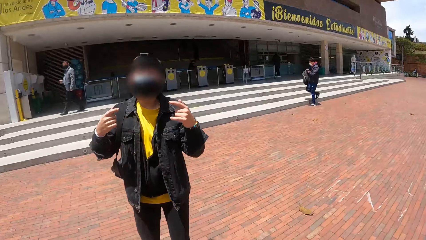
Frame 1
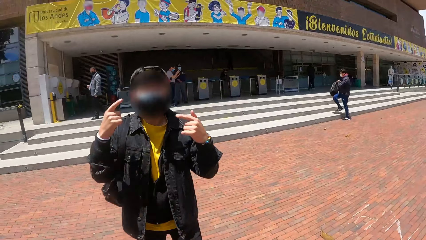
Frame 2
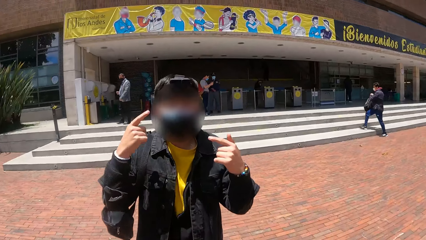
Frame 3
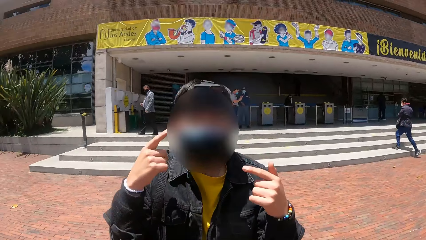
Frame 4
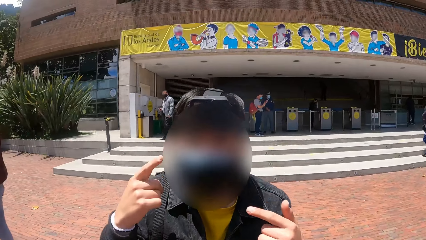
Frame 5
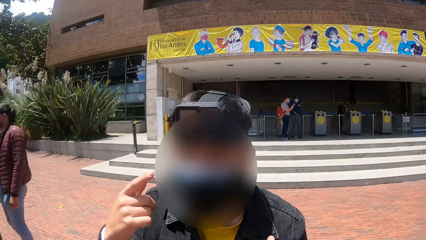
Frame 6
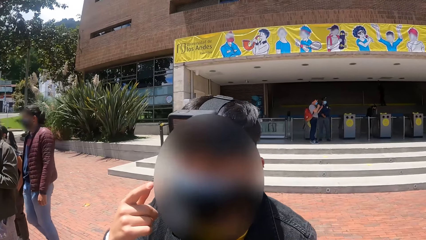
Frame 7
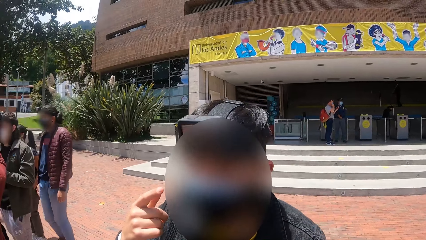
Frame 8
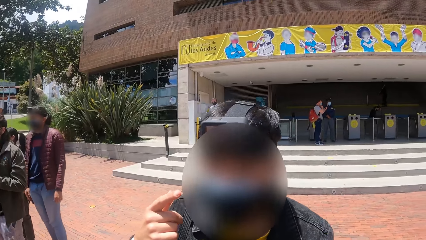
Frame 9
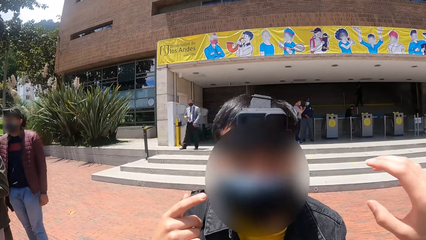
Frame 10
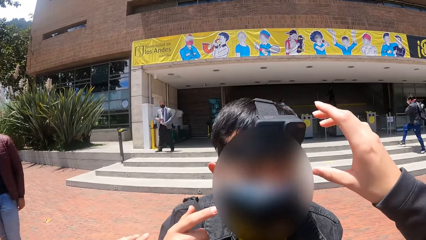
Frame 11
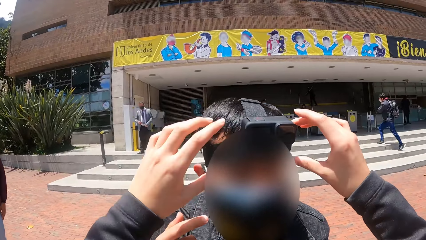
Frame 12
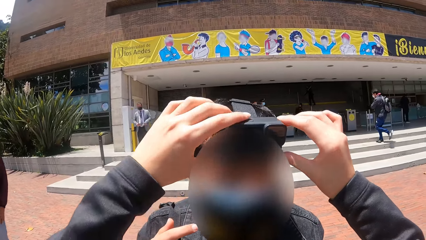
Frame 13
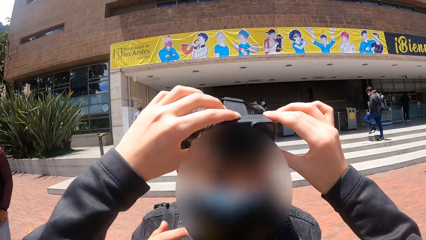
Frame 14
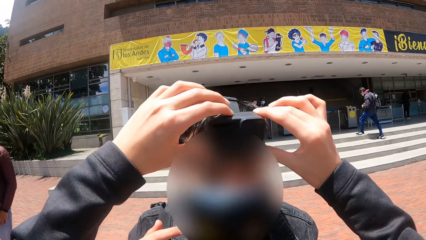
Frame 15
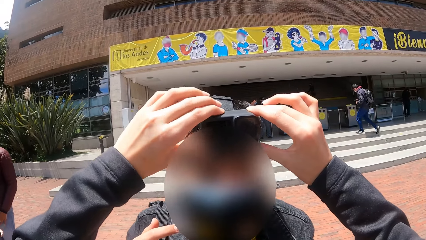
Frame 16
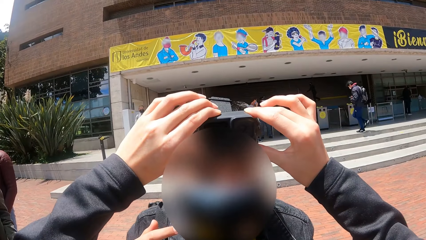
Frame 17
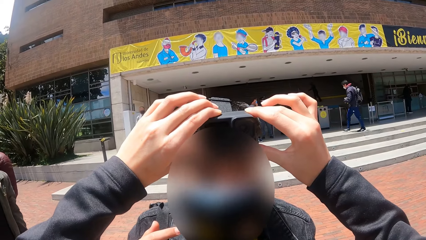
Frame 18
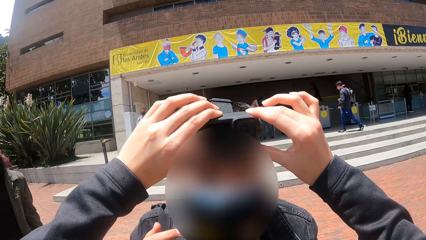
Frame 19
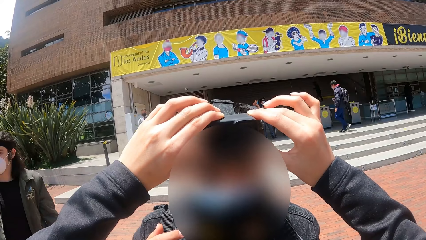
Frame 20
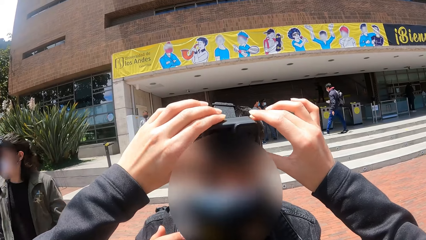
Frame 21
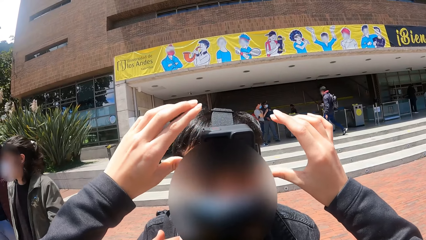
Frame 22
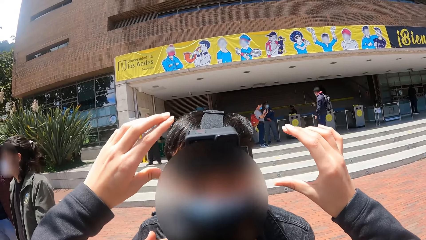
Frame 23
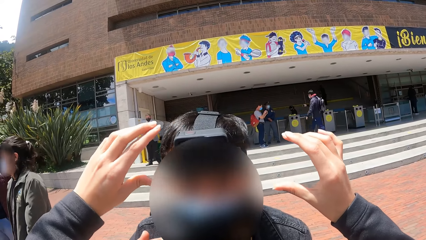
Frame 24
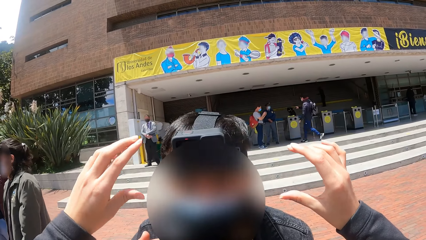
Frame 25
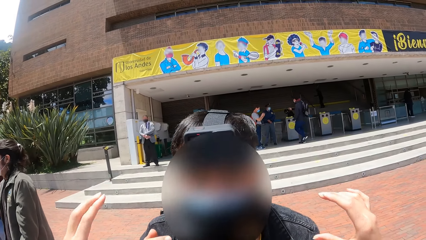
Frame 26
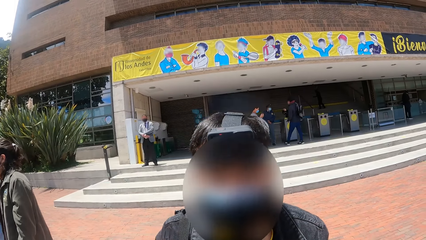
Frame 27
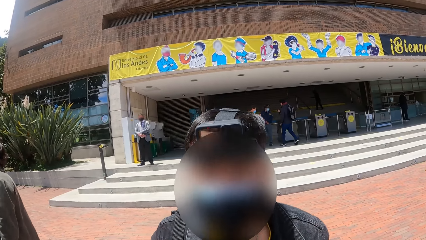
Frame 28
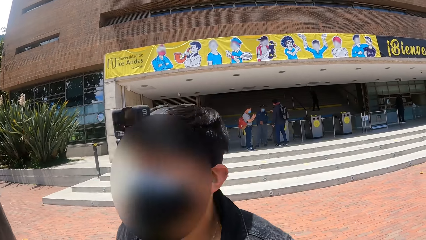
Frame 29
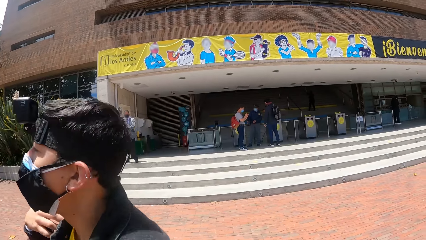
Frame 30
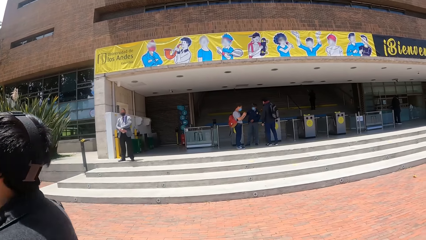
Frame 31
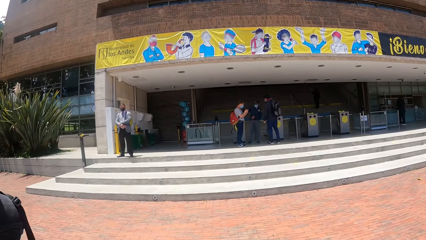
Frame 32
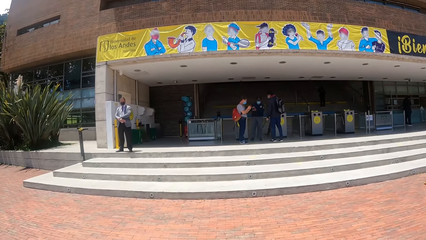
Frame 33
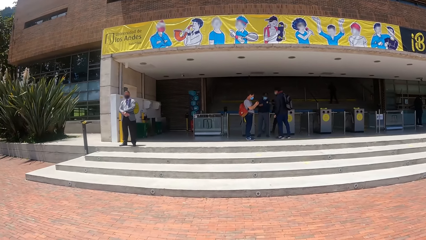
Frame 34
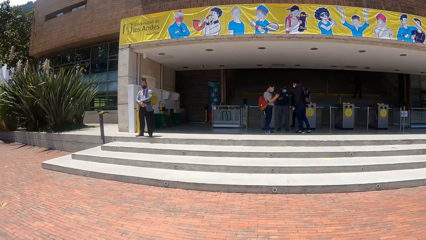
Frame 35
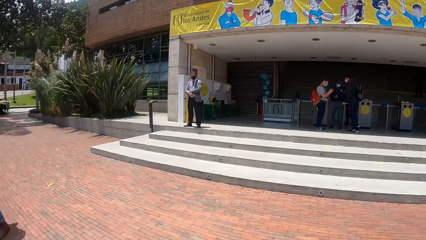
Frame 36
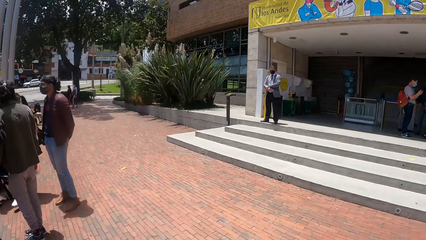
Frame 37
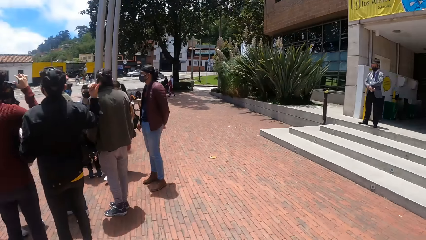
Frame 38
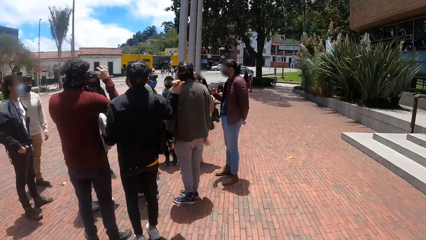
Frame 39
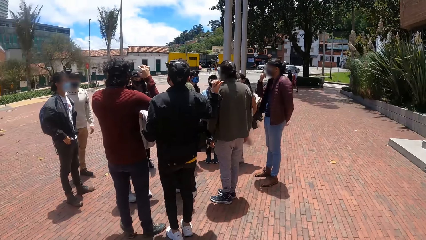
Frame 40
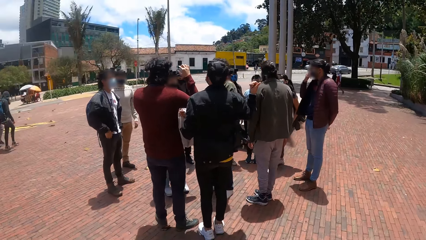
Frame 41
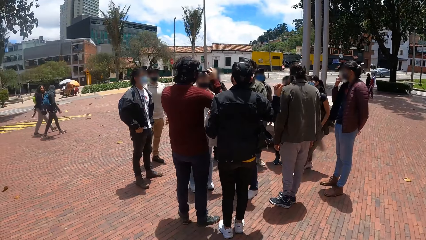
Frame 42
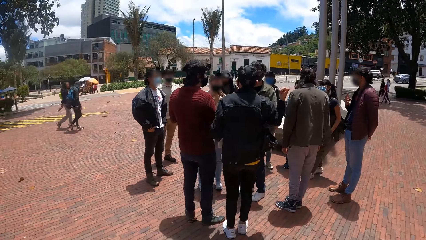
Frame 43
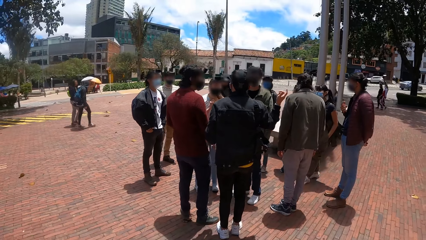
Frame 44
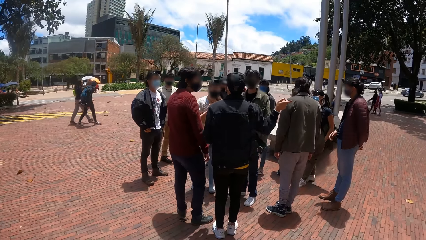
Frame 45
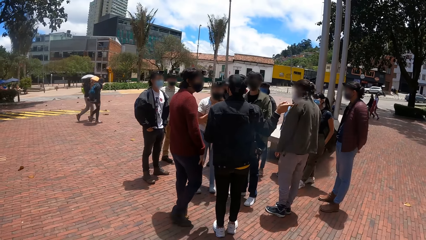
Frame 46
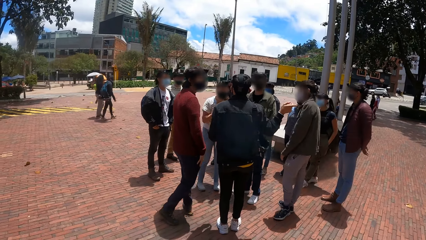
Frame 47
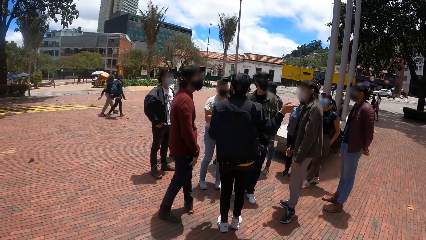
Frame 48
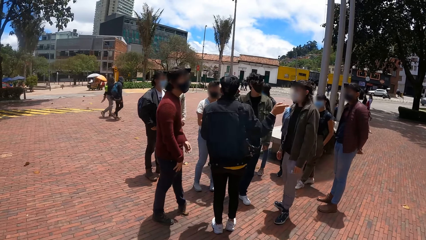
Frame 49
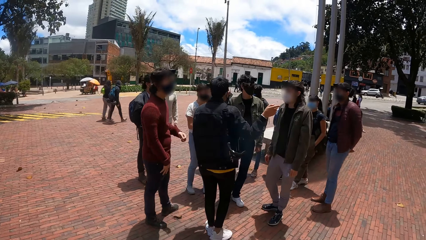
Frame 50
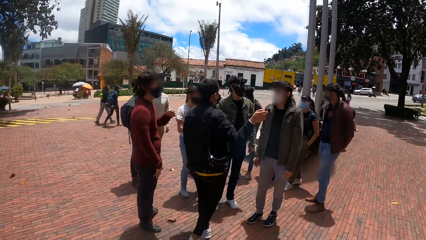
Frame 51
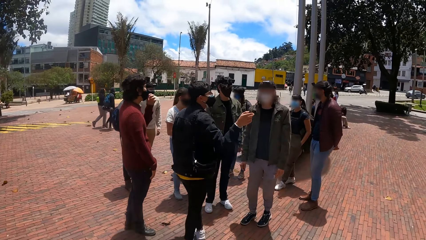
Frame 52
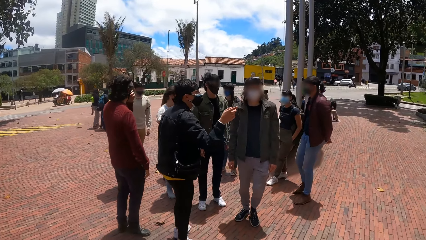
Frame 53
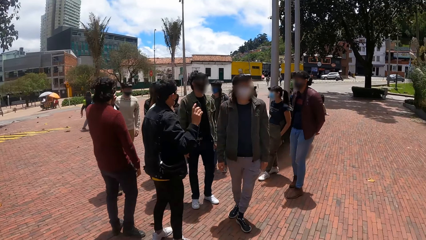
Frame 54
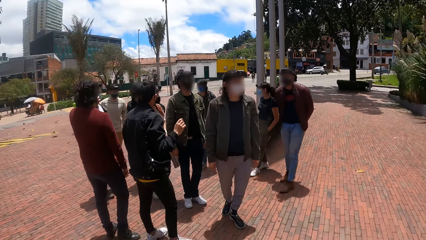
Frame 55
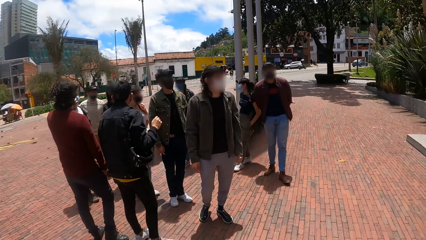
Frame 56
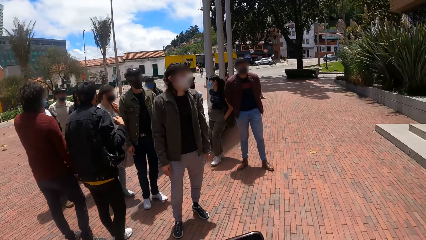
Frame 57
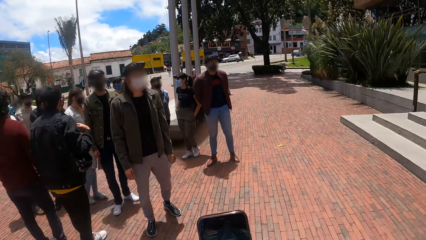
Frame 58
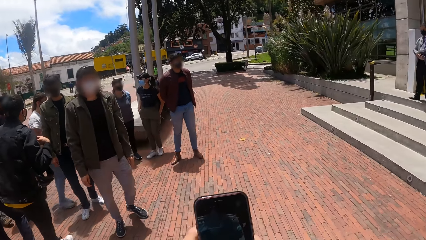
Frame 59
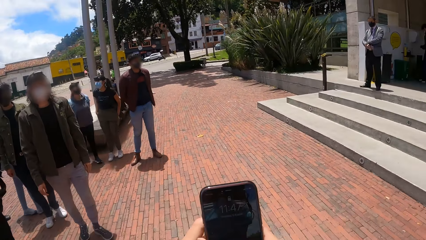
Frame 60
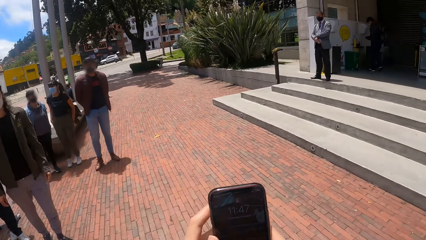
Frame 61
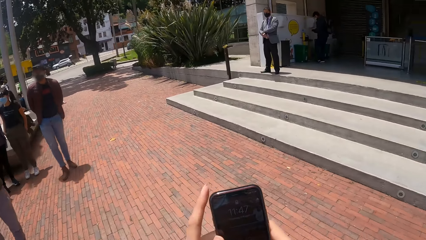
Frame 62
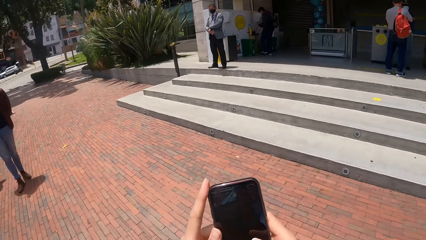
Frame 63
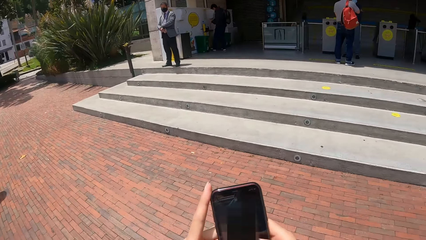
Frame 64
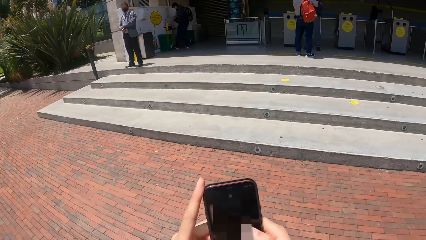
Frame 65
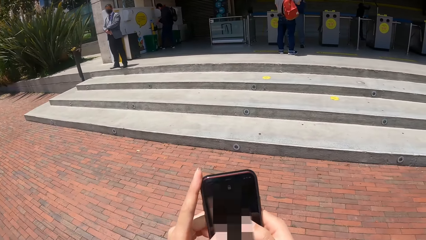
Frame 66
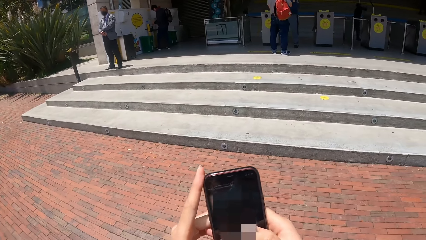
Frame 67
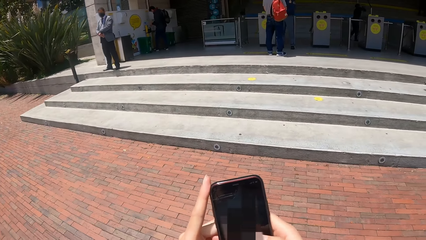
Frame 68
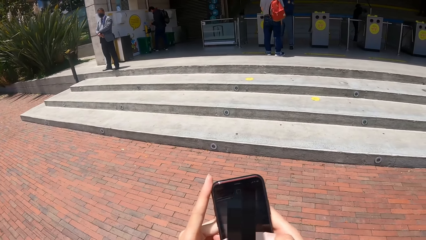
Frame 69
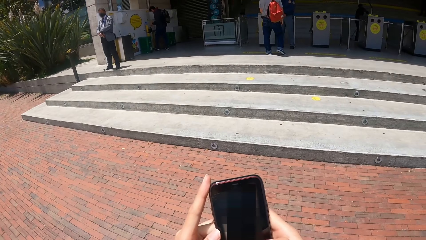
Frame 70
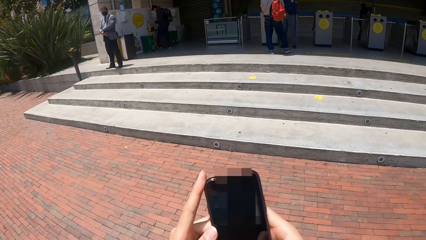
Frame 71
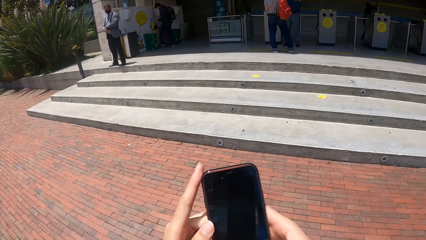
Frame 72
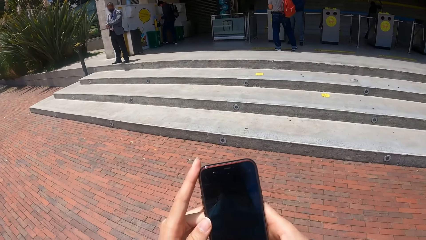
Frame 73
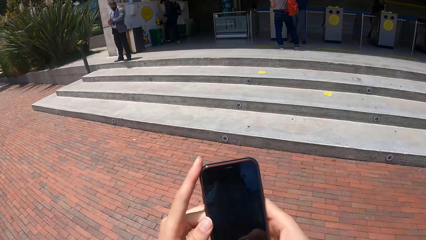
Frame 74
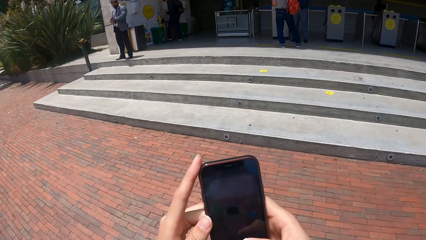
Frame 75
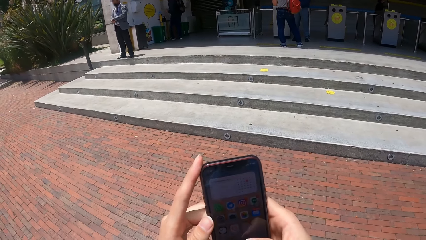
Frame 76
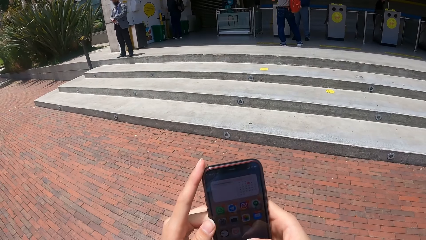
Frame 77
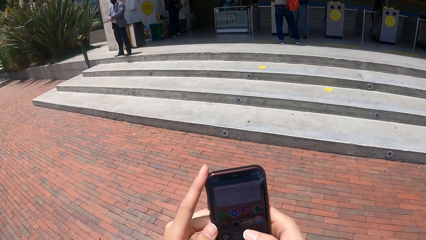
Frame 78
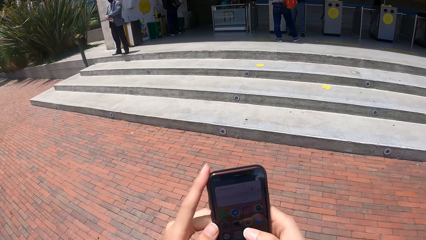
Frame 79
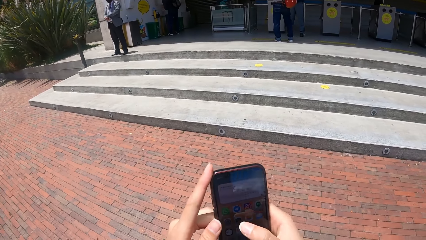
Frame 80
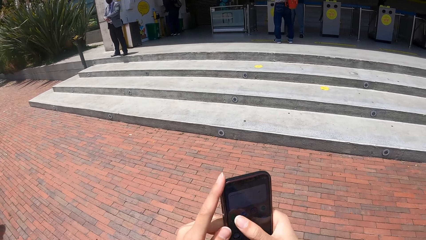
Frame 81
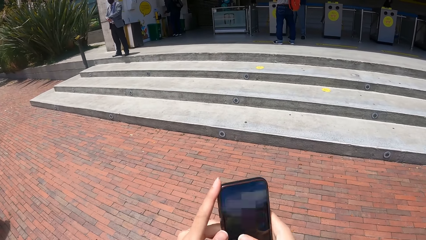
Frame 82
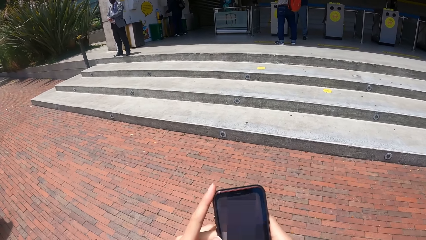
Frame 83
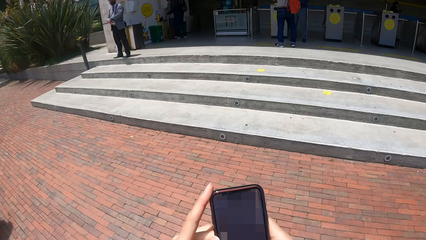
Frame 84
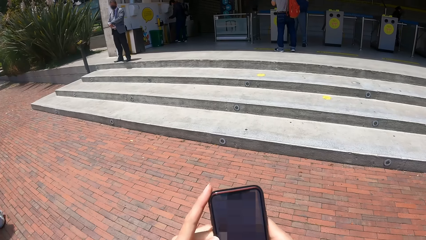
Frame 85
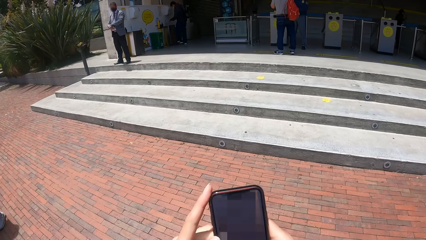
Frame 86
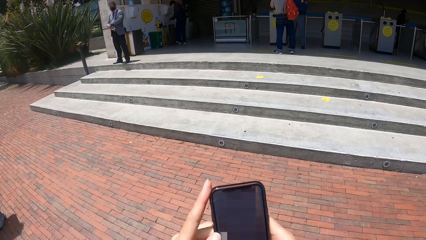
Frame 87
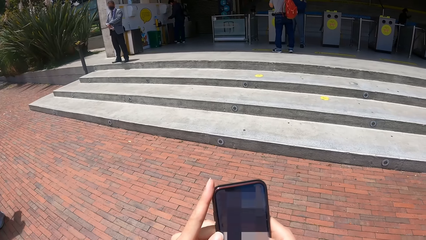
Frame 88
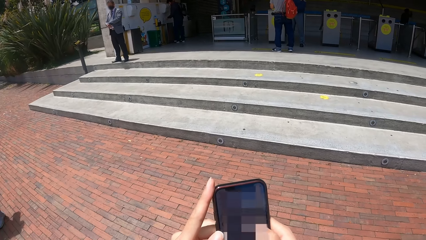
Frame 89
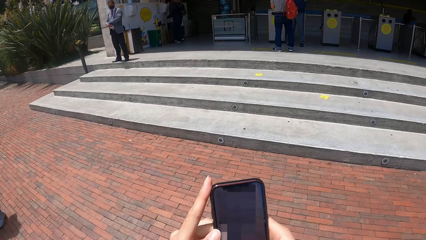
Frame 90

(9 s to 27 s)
The camera wearer interacts with a man. They adjust the man's camera or binoculars. The man walks outside. The camera wearer walks around and looks around. They hold the phone and operate the phone.
